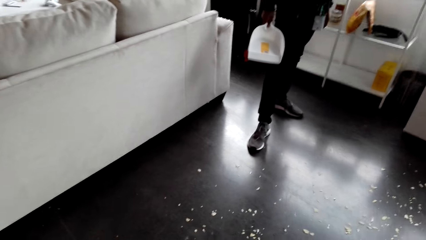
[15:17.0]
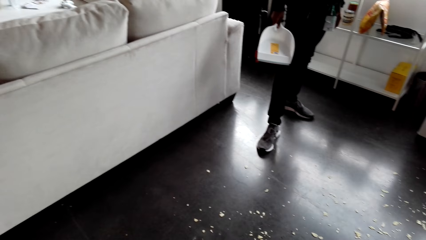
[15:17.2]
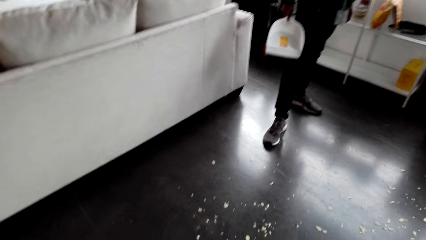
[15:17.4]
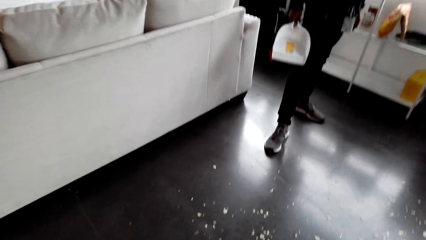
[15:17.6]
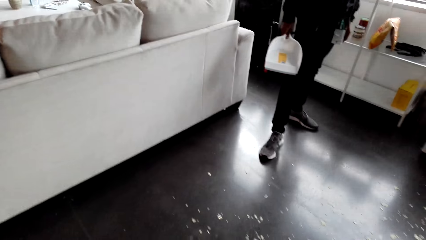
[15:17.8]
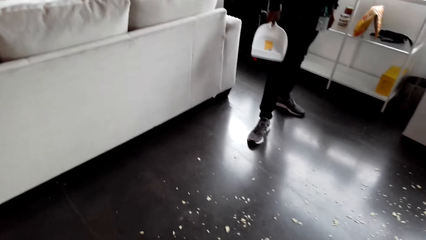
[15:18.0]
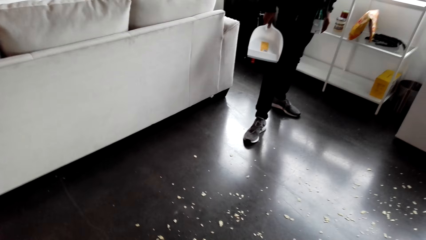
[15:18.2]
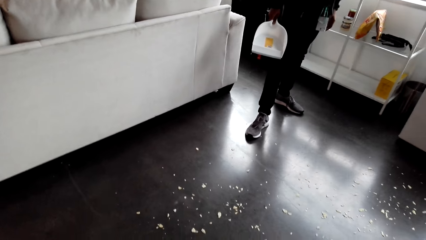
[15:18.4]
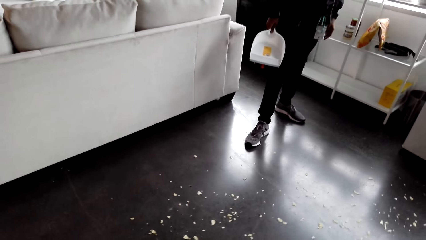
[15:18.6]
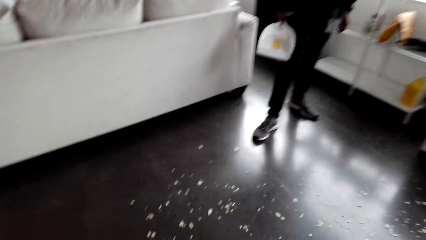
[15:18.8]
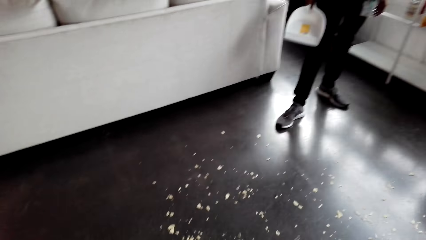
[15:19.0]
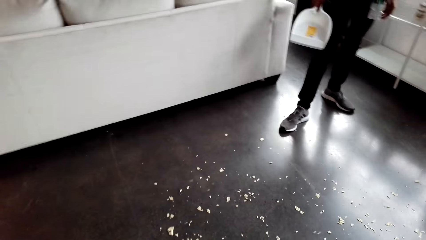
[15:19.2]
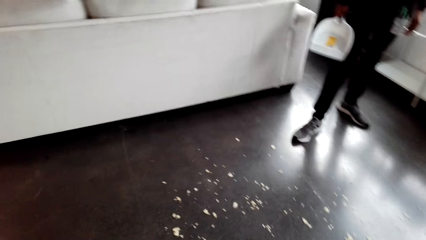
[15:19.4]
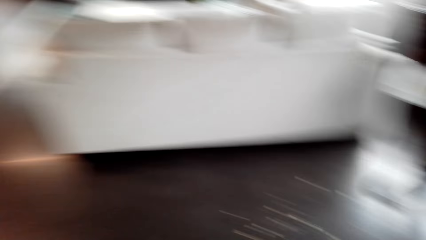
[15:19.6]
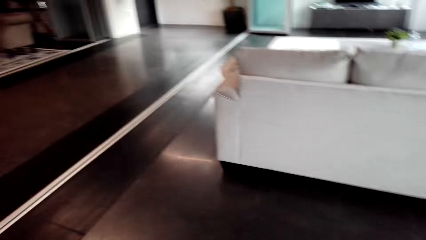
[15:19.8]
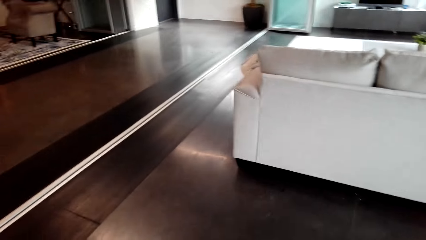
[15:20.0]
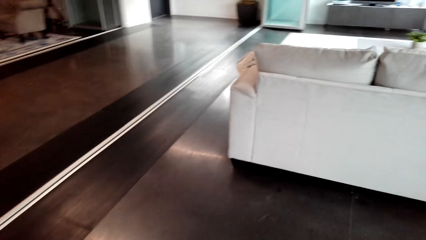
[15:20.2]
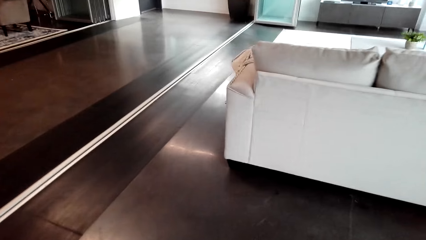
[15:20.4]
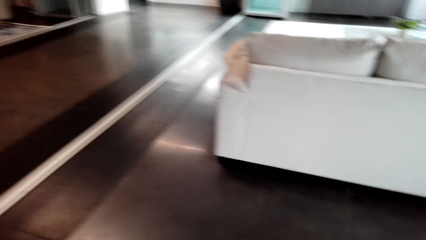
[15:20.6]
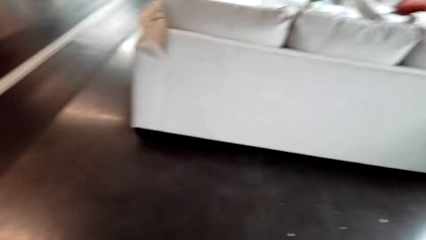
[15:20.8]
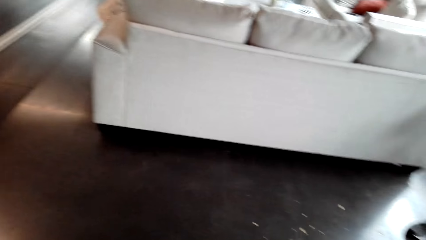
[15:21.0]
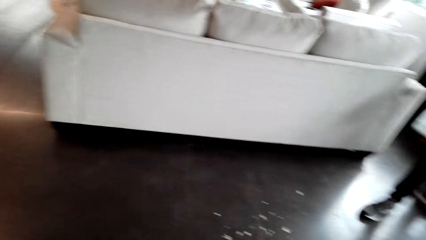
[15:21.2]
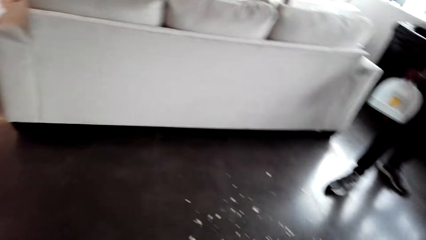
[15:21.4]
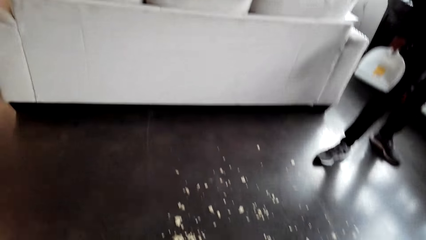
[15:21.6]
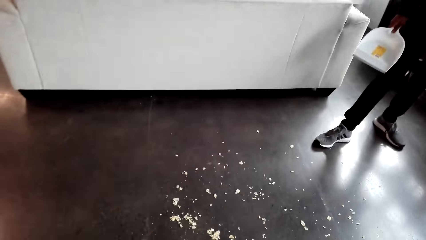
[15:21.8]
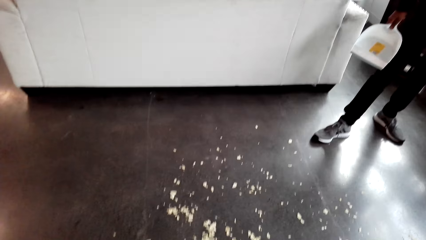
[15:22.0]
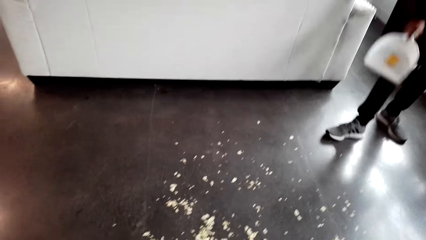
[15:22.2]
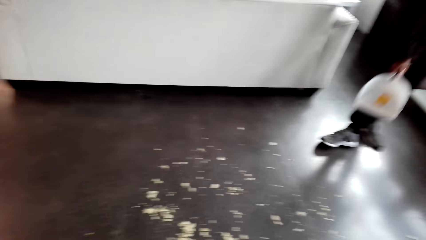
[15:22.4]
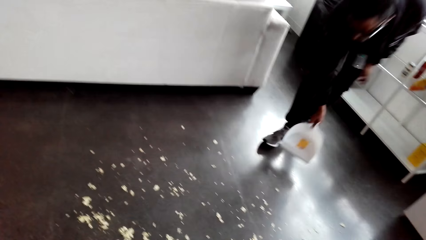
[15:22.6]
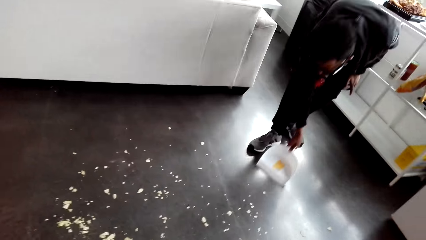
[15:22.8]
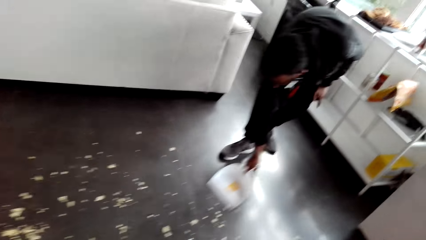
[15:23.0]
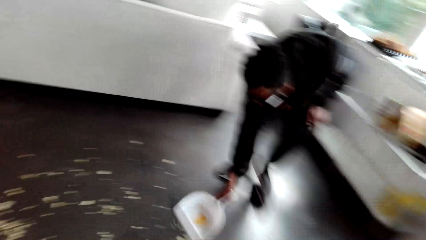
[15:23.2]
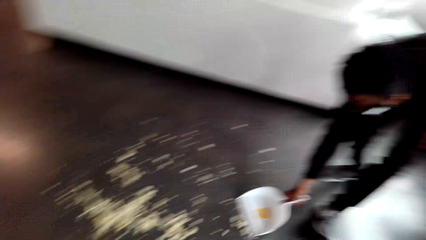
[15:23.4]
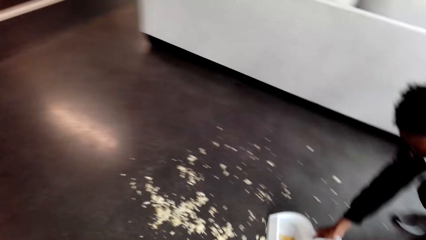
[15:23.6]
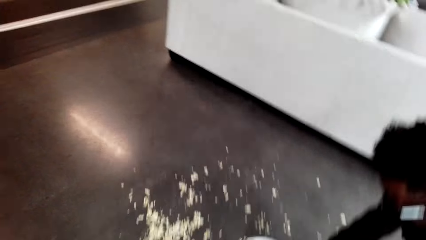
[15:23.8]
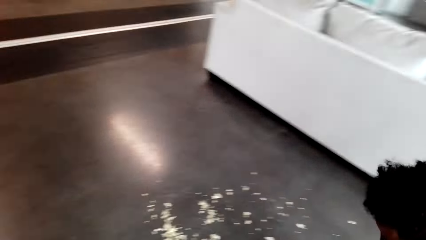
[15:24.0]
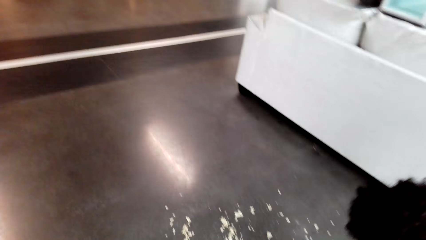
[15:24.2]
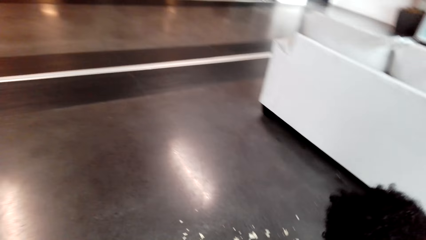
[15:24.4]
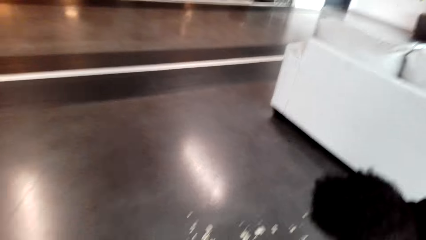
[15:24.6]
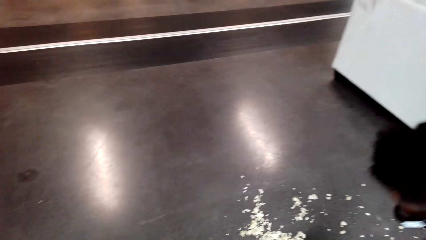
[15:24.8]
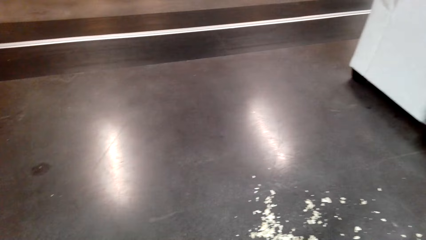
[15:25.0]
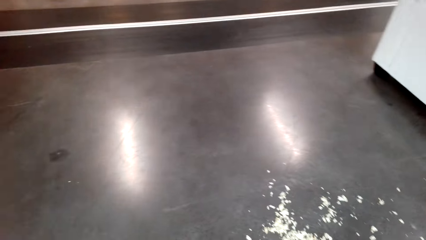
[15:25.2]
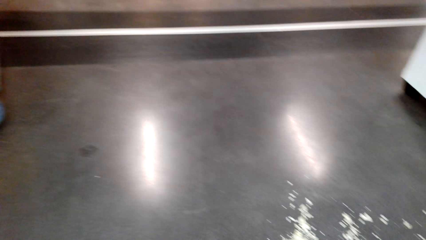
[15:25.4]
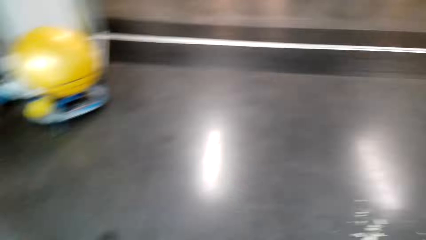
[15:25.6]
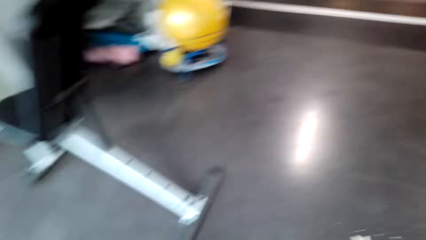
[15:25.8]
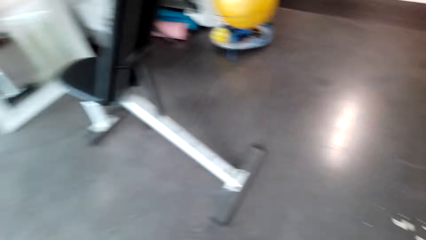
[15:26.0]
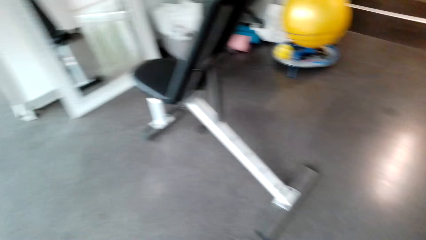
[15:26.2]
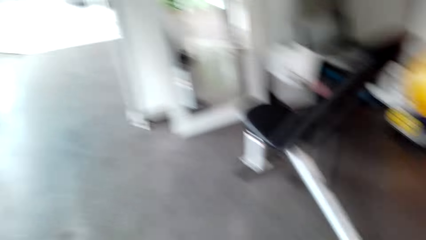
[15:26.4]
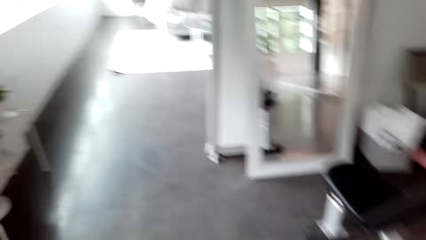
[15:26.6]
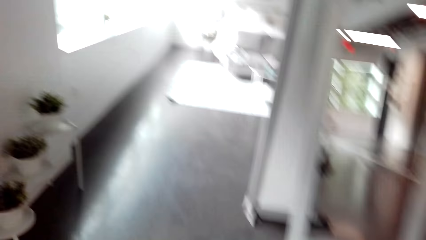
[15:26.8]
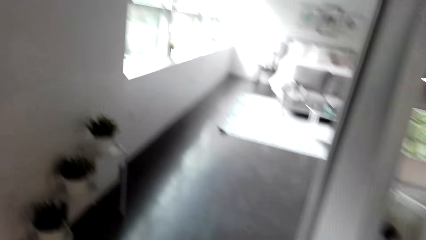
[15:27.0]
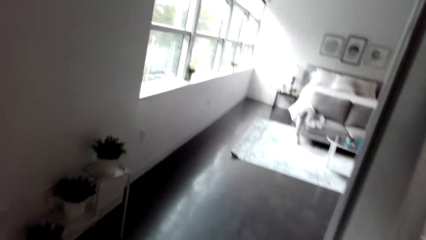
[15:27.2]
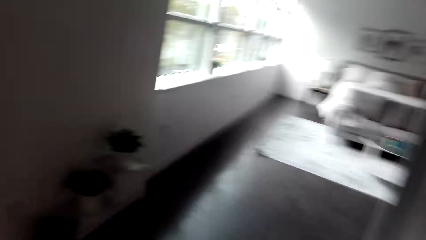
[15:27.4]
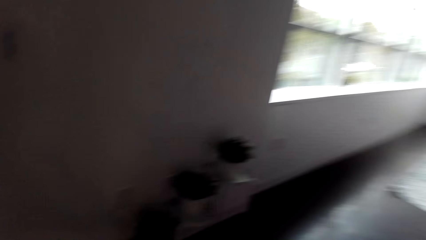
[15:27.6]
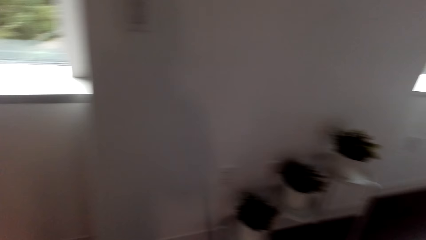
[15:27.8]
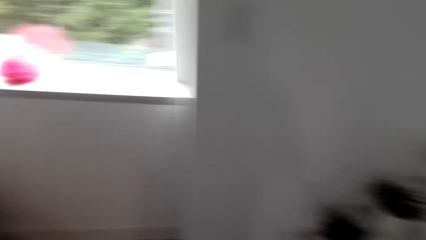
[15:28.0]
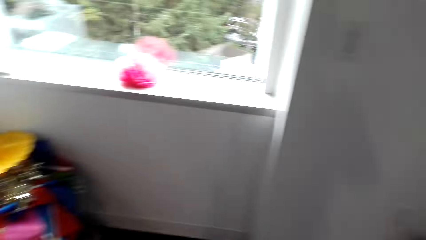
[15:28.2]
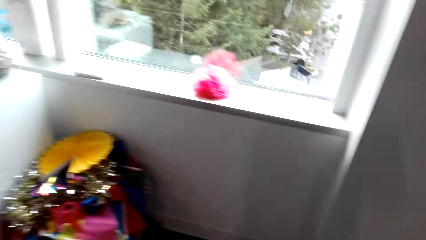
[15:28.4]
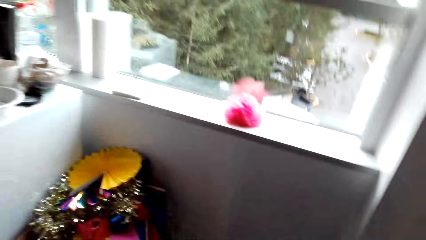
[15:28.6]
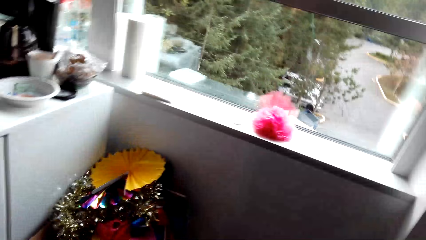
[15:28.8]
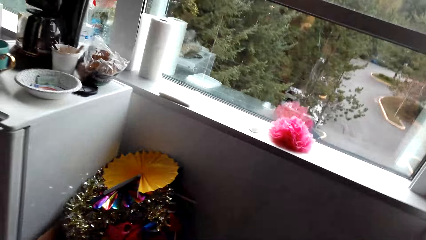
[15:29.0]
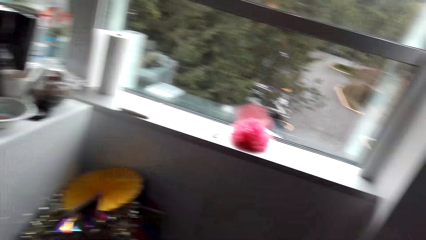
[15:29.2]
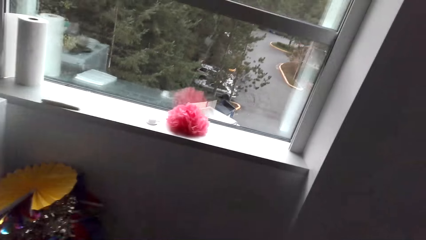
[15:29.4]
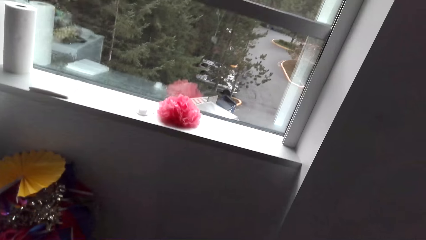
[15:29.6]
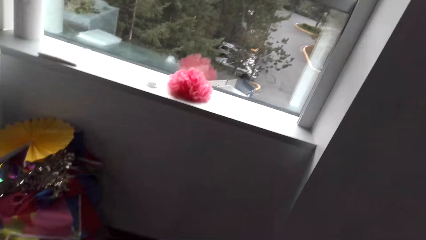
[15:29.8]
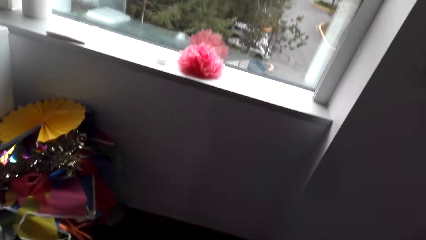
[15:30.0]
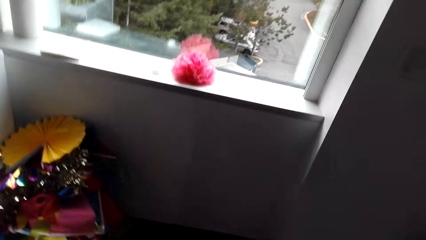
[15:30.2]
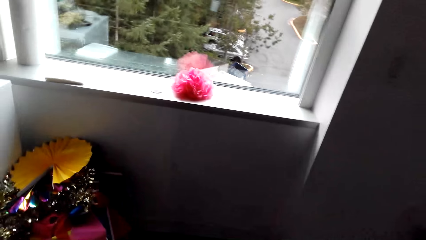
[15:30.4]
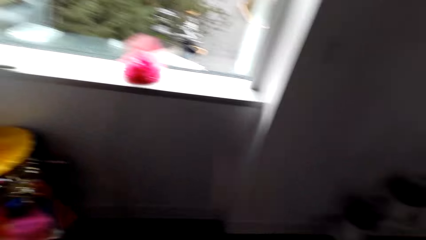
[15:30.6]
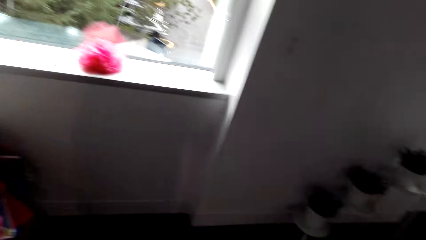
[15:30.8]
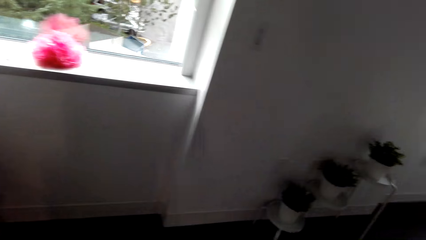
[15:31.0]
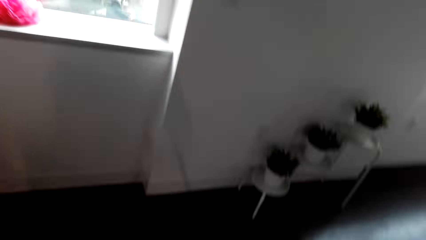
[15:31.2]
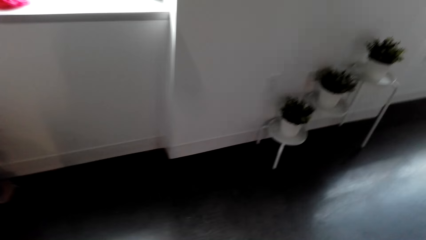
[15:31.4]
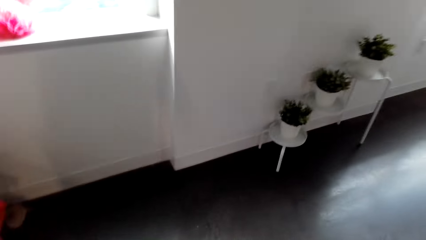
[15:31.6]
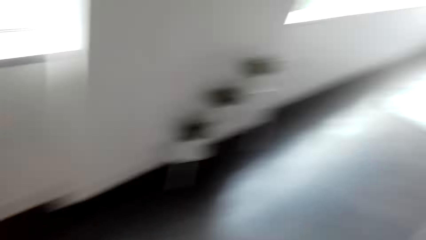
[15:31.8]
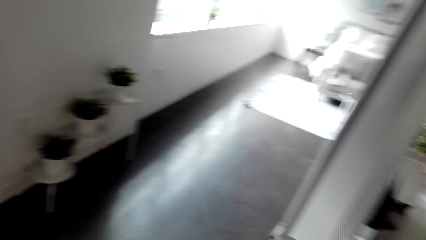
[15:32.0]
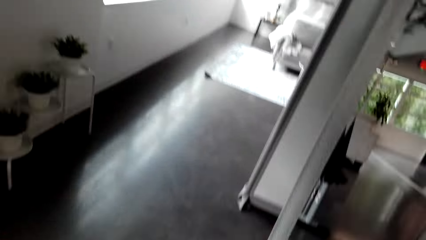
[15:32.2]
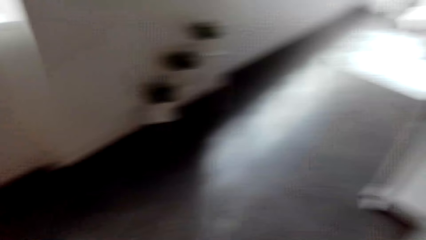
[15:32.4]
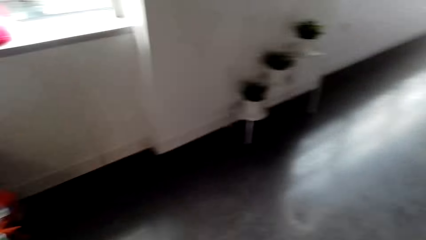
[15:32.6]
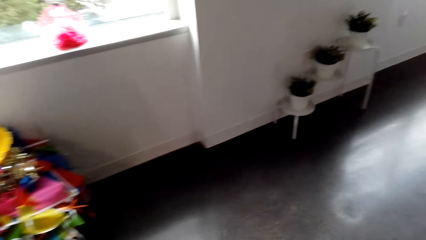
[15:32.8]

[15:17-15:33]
The camera wearer is sweeping the floor. A man collects the dirt. The camera wearer moves around.
